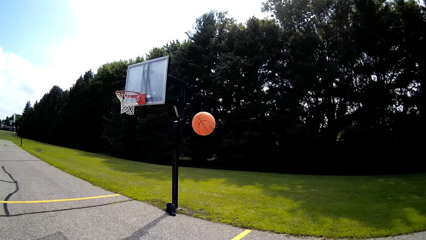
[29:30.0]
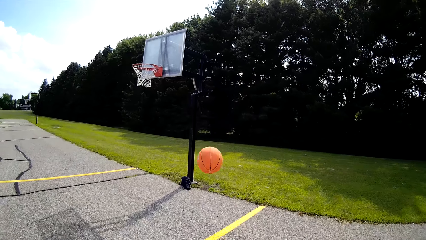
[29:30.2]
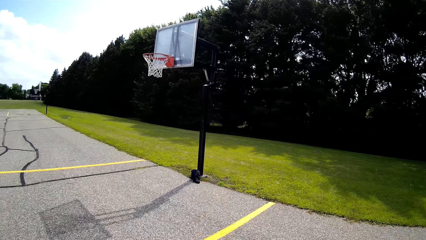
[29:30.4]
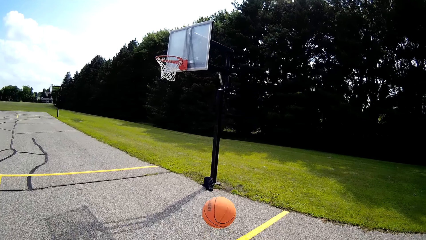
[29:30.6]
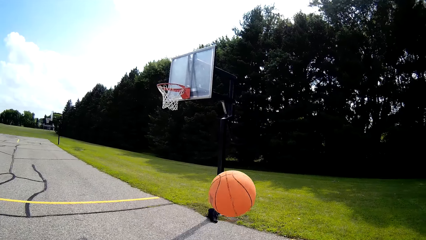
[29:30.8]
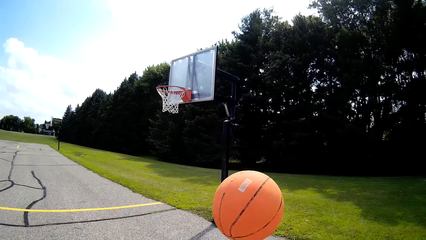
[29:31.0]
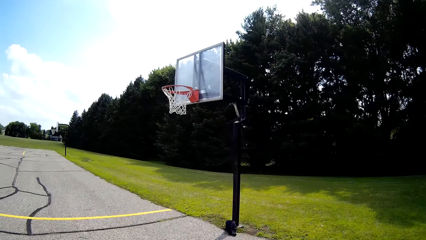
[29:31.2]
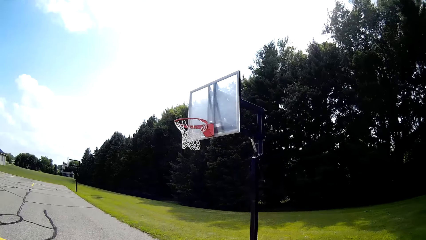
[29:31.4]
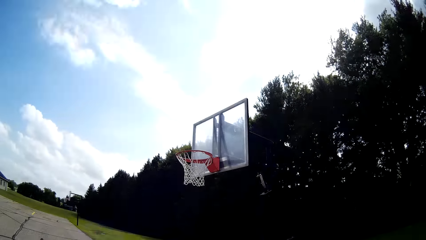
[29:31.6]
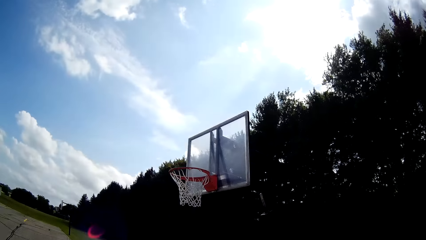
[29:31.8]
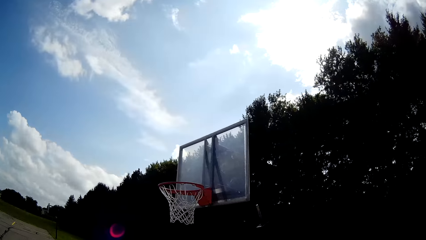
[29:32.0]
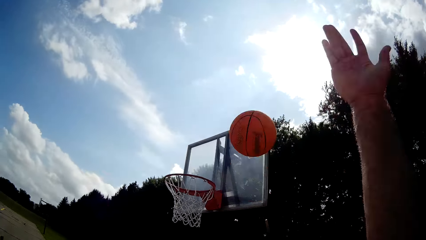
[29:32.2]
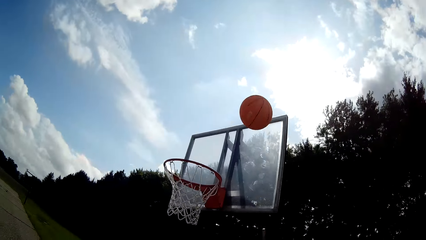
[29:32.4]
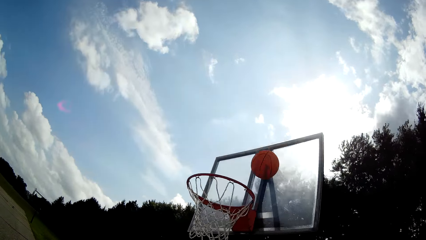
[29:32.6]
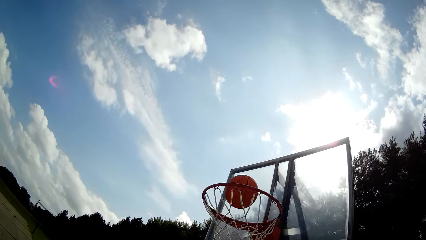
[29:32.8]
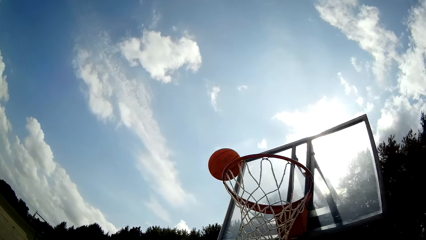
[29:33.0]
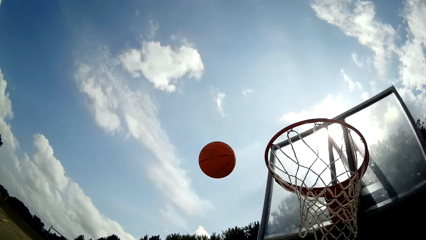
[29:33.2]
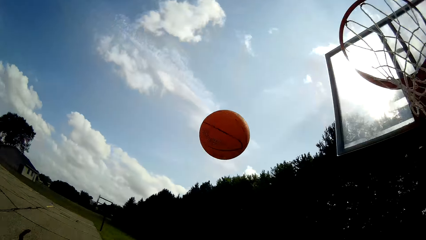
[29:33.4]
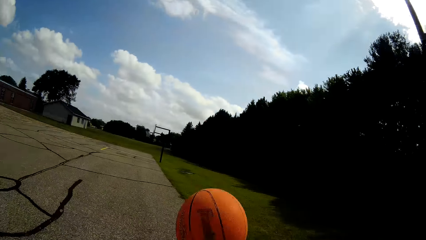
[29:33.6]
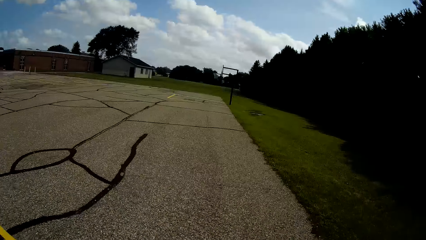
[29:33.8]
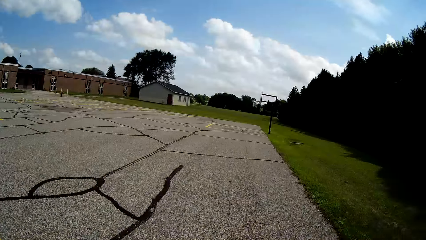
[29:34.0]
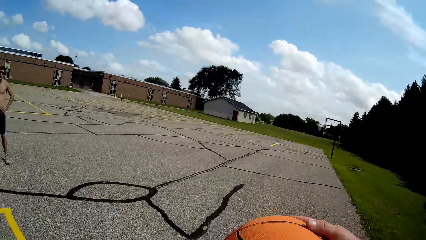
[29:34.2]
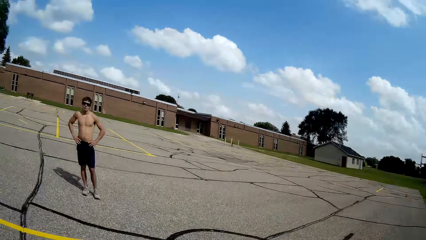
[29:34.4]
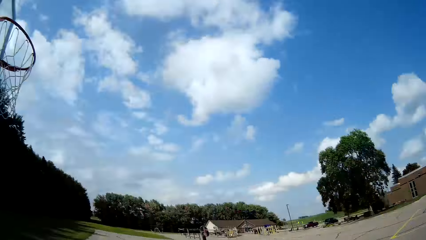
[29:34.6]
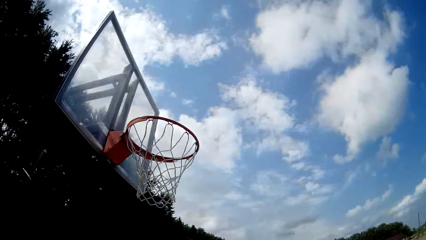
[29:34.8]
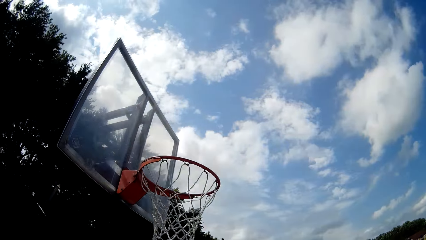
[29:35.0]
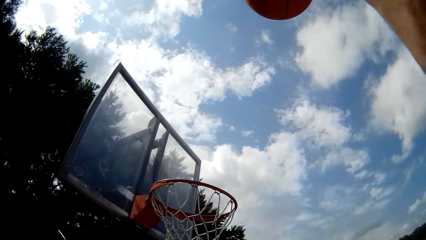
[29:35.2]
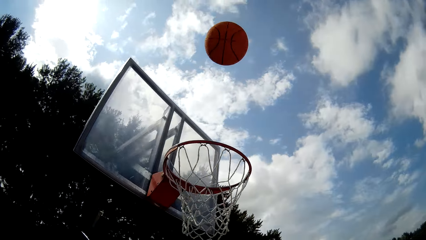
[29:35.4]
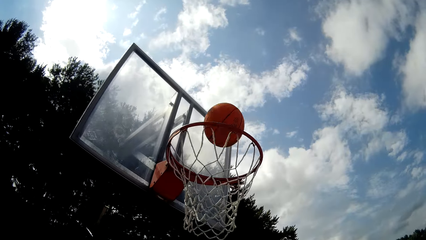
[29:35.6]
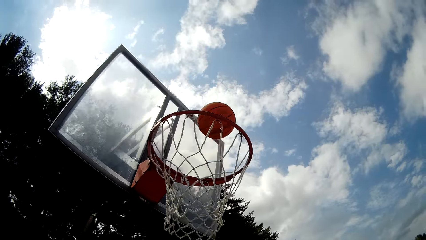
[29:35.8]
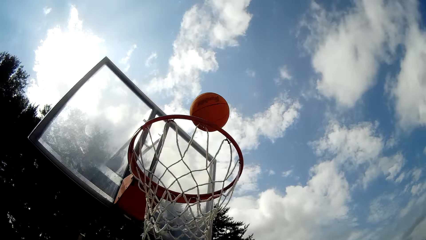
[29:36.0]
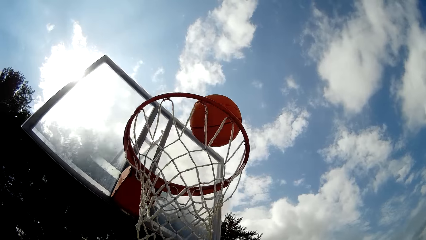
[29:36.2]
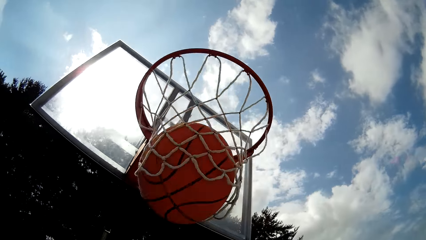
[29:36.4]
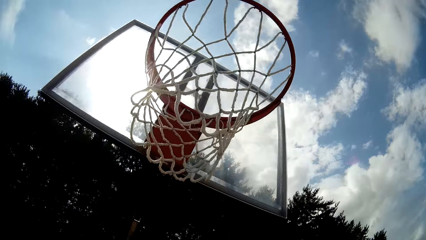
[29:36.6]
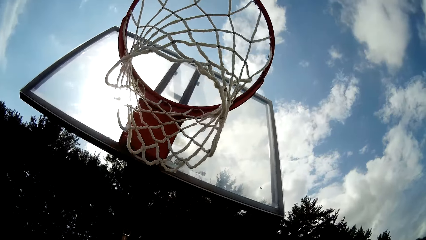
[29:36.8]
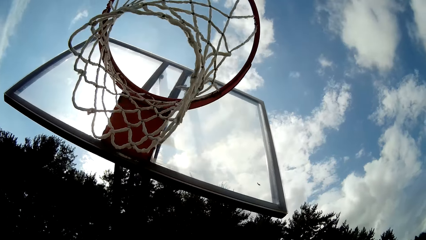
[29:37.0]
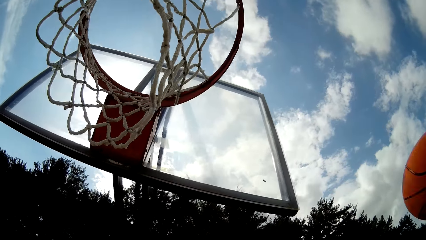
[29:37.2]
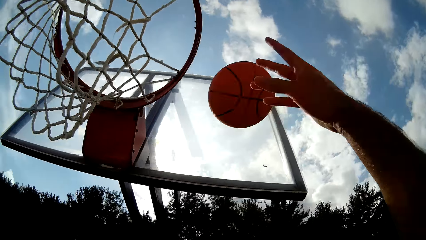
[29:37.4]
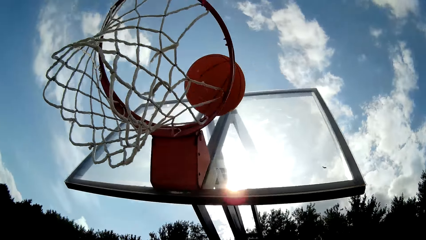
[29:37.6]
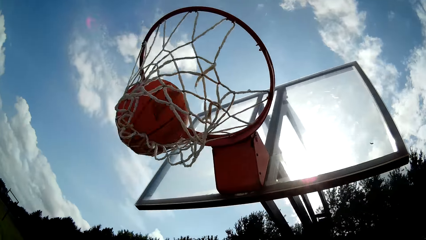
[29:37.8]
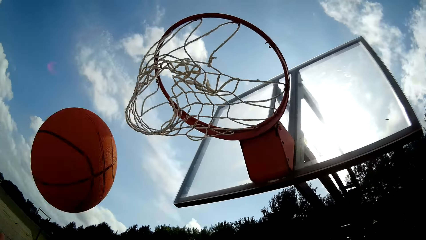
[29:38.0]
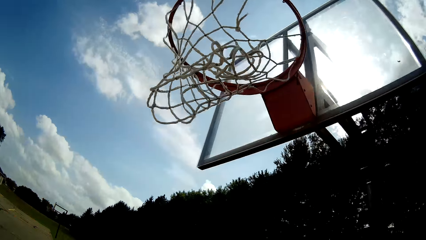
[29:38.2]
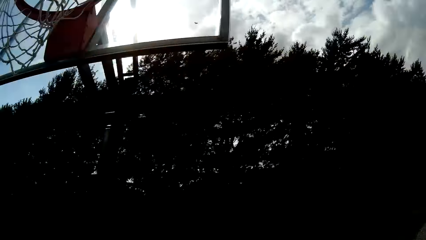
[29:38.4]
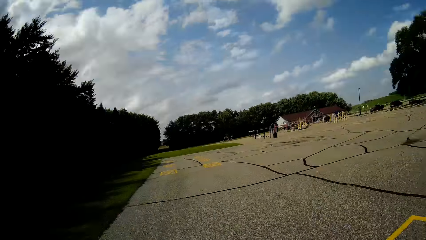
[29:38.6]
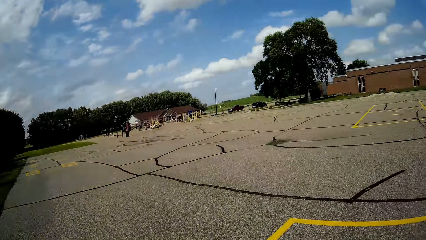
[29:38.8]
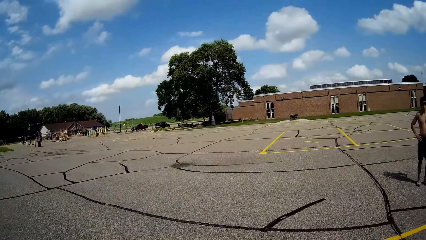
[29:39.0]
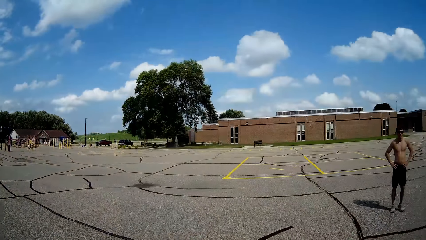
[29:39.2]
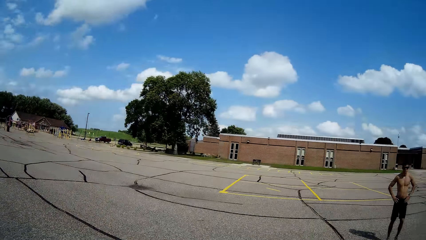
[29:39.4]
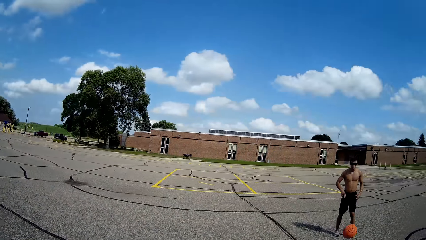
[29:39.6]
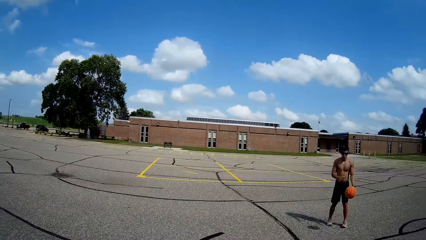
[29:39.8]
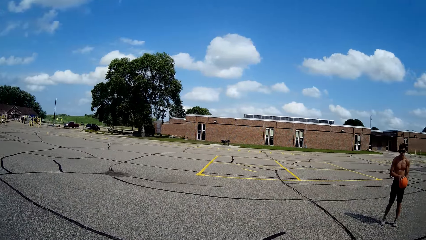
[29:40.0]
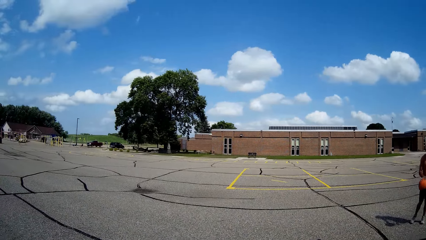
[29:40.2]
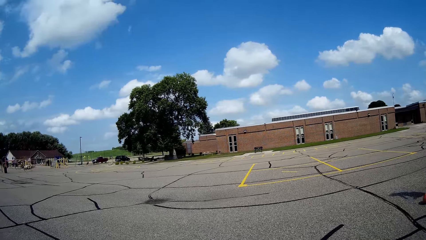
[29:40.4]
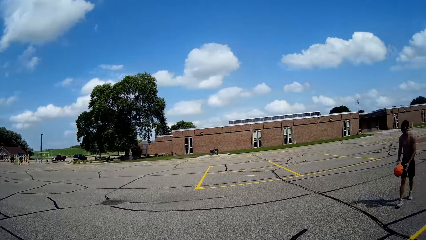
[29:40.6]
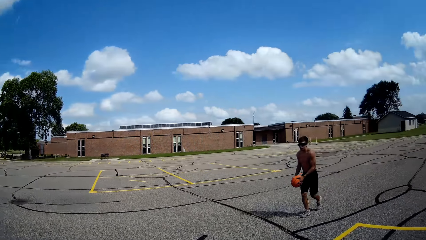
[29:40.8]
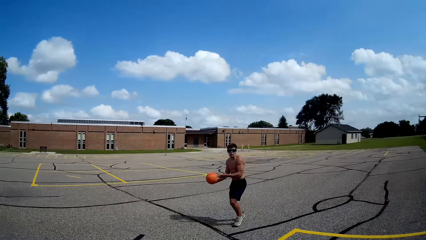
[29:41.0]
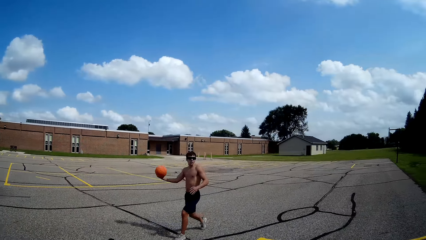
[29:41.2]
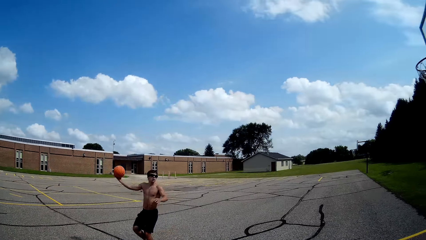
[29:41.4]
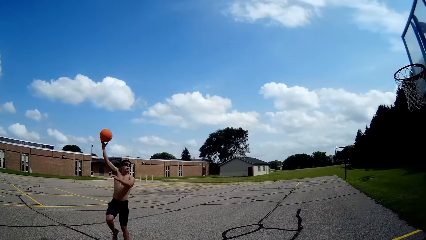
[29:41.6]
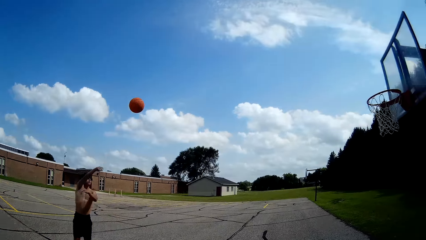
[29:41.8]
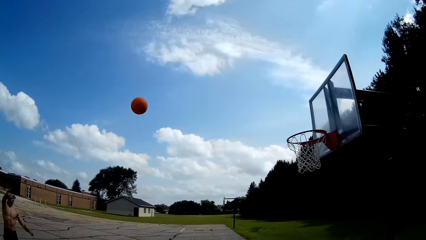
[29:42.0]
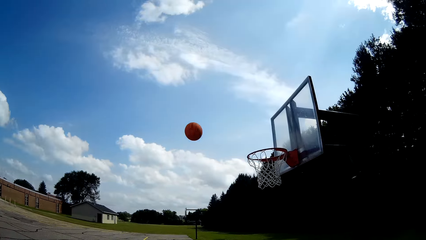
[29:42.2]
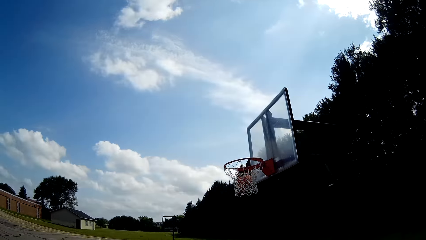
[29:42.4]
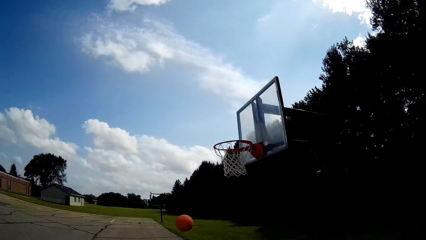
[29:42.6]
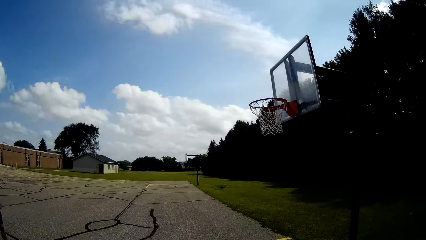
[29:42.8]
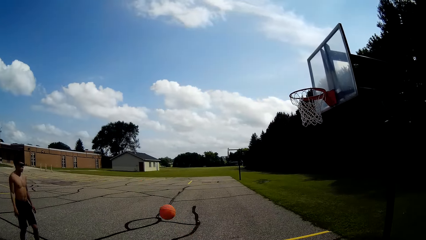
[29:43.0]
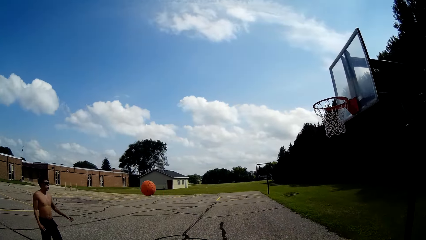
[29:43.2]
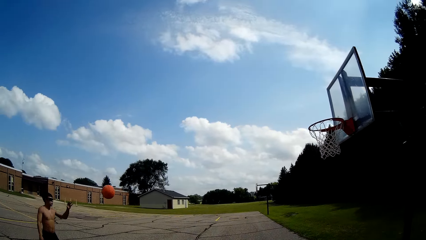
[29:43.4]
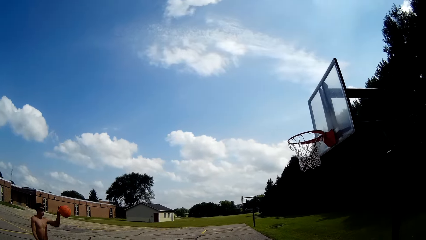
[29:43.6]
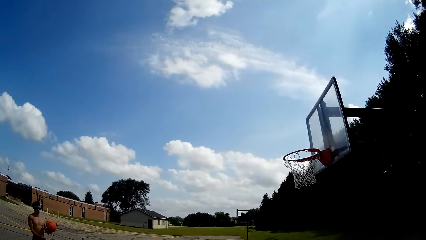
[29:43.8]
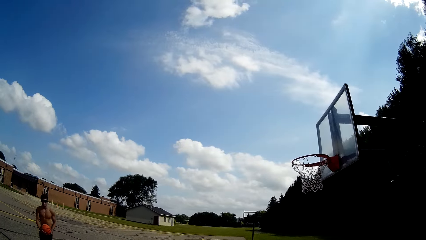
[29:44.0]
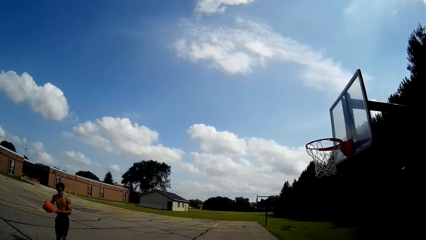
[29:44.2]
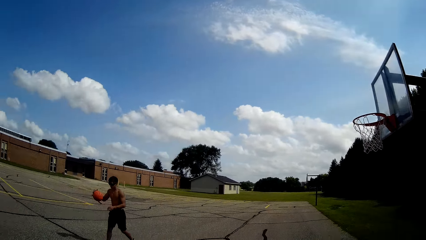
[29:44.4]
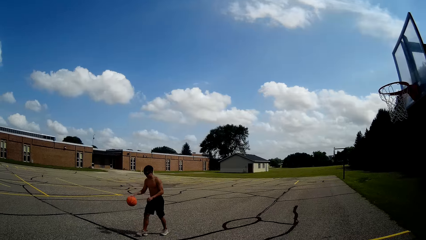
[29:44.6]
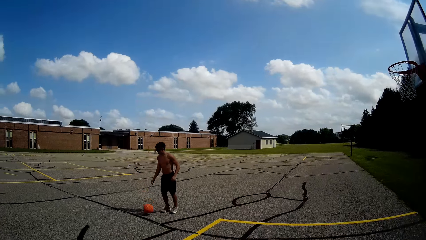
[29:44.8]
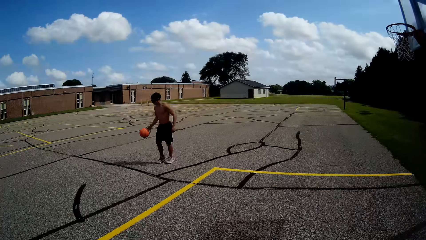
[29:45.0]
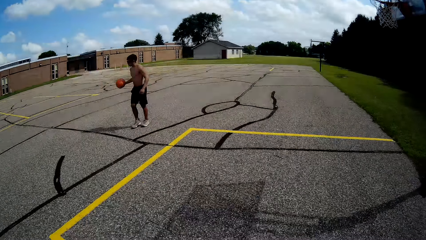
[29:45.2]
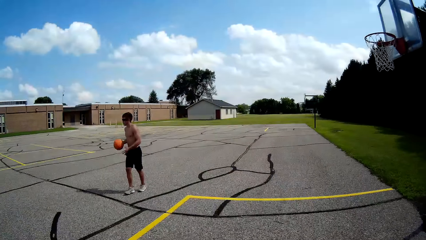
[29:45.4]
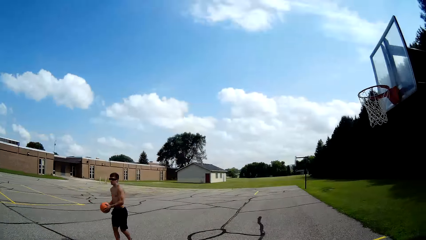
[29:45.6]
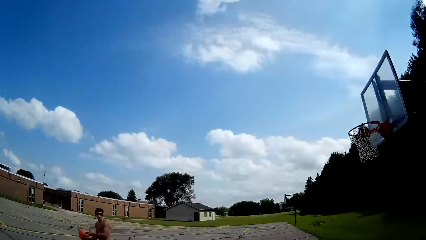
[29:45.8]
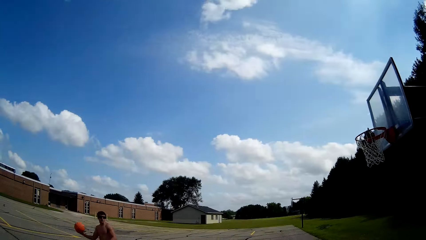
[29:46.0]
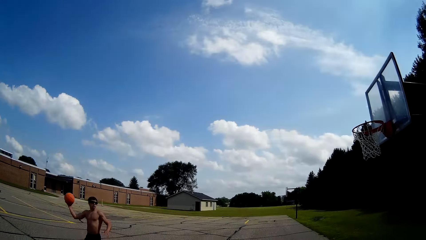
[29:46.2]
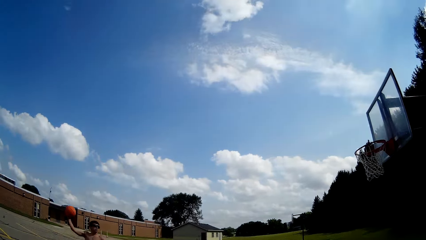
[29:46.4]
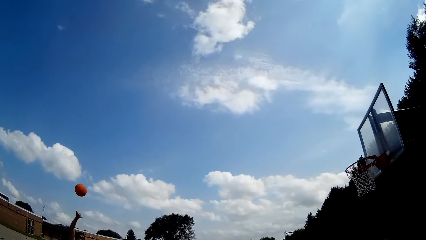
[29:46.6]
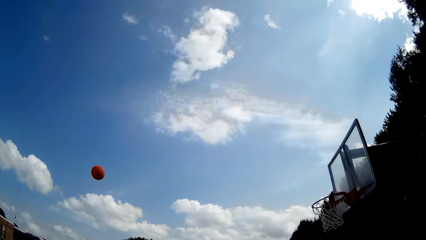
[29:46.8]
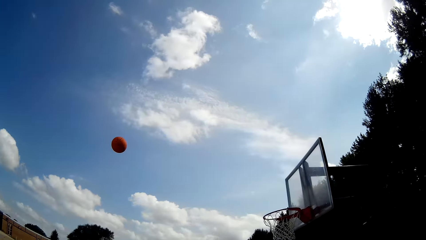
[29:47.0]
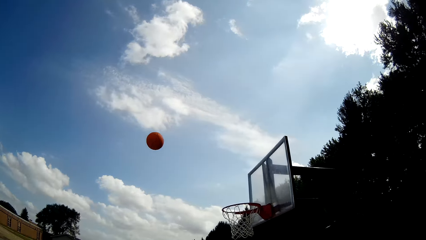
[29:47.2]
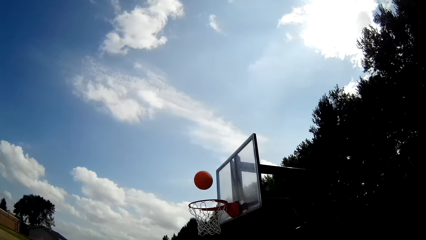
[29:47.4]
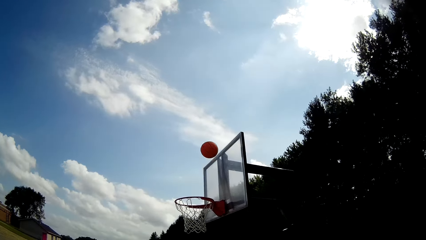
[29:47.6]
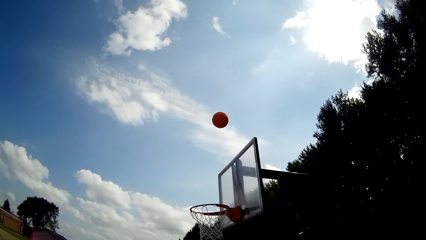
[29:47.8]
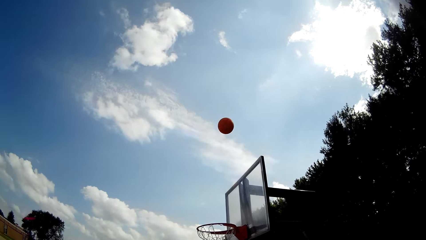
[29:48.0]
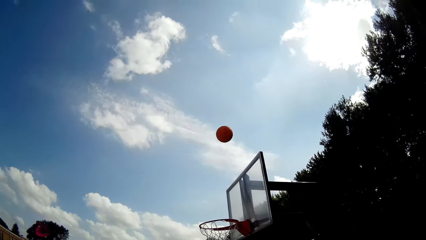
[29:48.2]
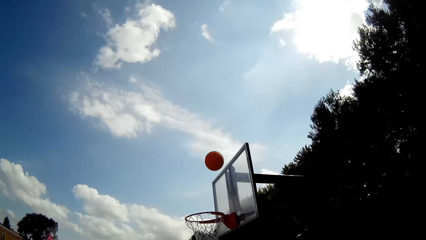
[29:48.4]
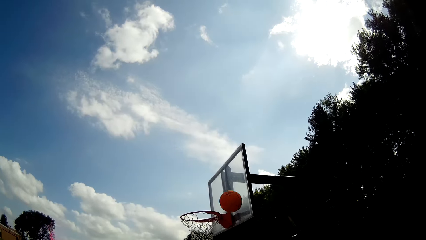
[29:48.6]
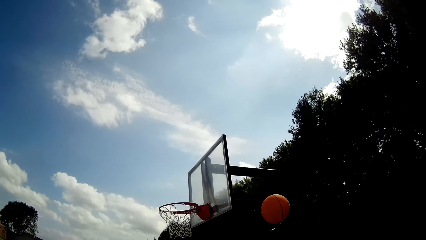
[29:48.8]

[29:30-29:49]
The camera wearer catches the basketball and throws the basketball at the net rim of the basketball post. They move towards the basketball post. They bounce the basketball. A man stands on the basketball court. The camera wearer throws the basketball into the net of the basketball post. They catch the basketball and throw the basketball into the net of the basketball post. They catch the basketball. They look around the basketball court. The man stands on the basketball court. The camera wearer passes the basketball to the man. The man takes the ball. The camera wearer watches as the man plays the basketball. The man dribbles the ball and throws the ball into the basketball hoop. The man takes the ball, dribbles the ball and throws the ball into the basketball hoop.
